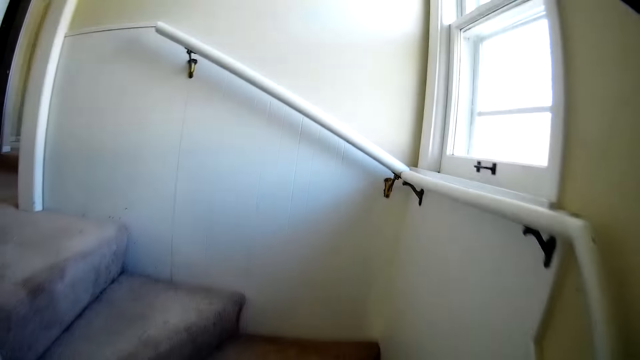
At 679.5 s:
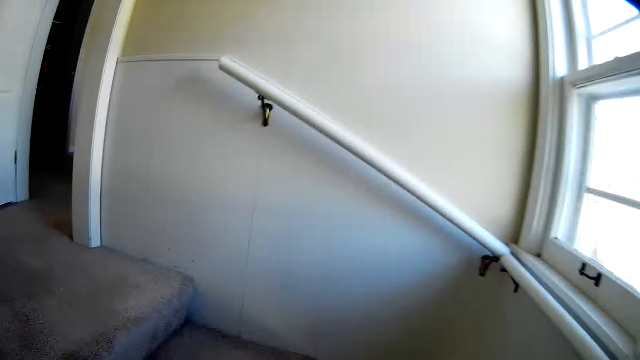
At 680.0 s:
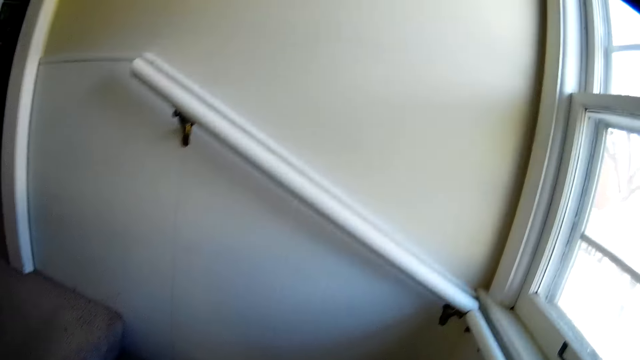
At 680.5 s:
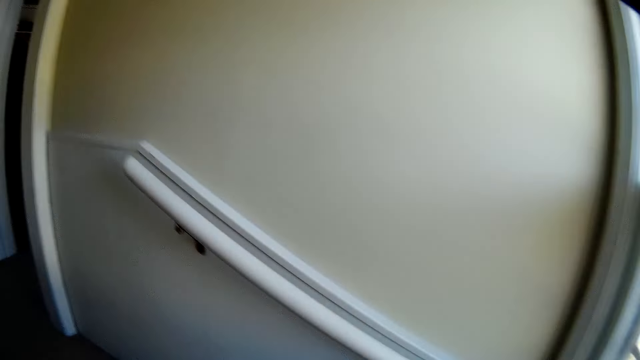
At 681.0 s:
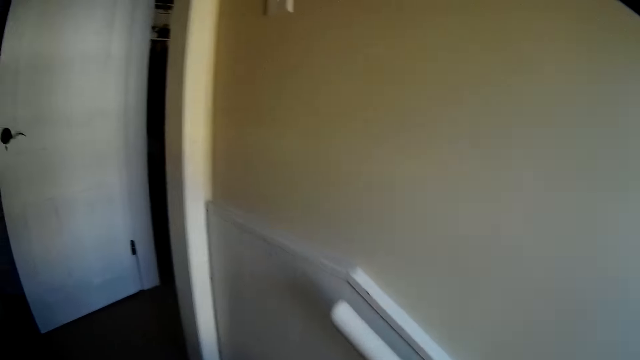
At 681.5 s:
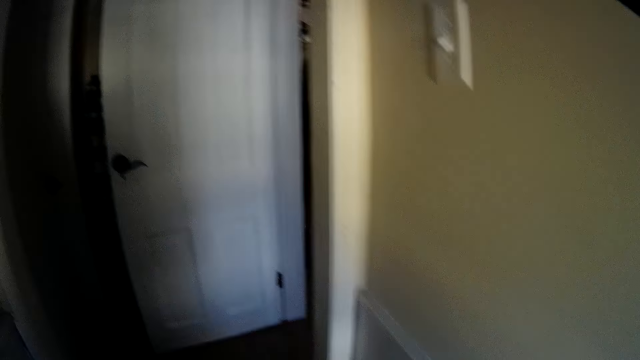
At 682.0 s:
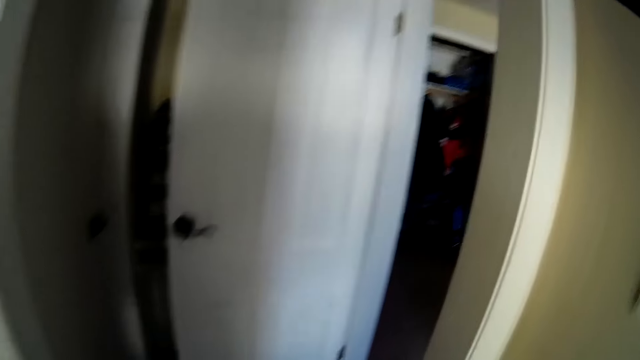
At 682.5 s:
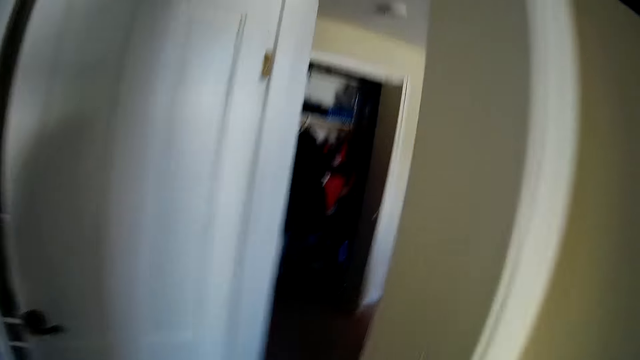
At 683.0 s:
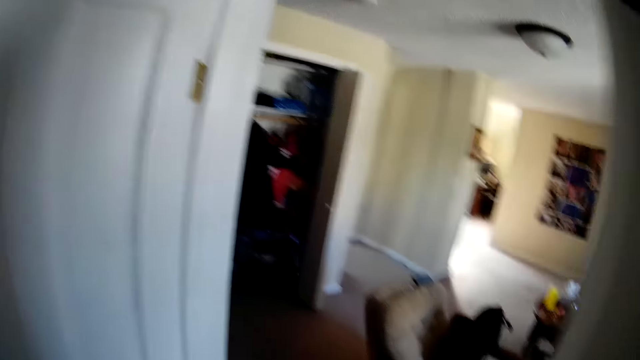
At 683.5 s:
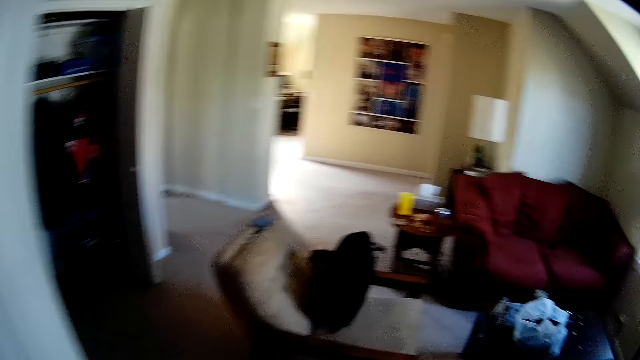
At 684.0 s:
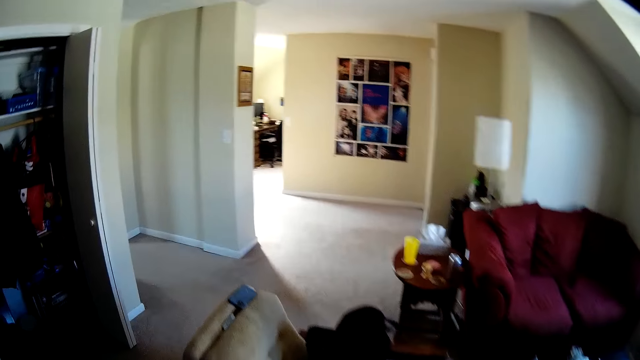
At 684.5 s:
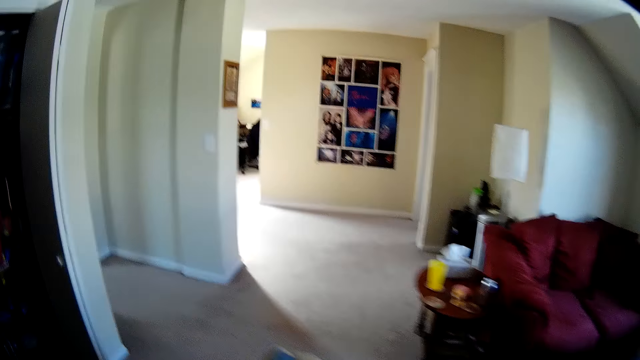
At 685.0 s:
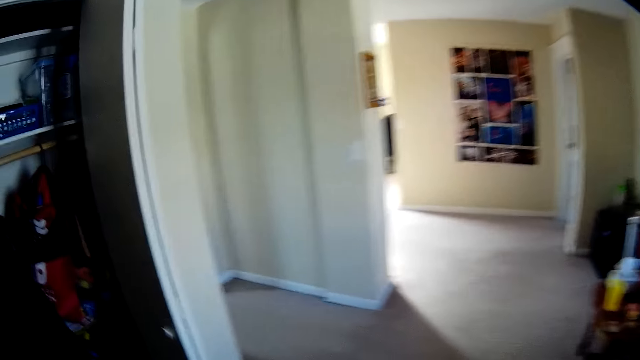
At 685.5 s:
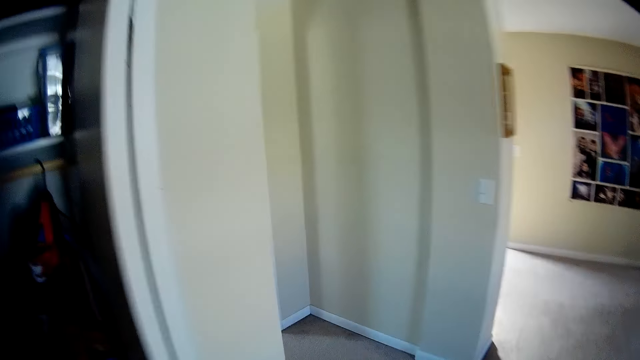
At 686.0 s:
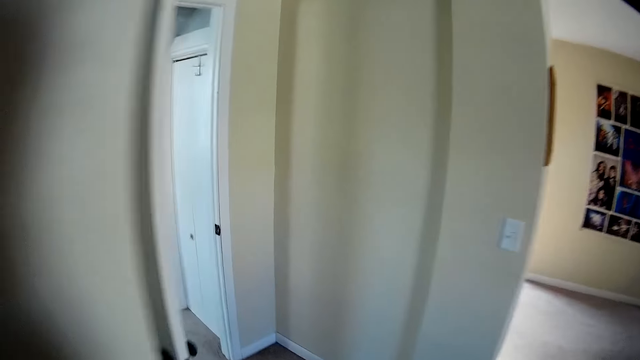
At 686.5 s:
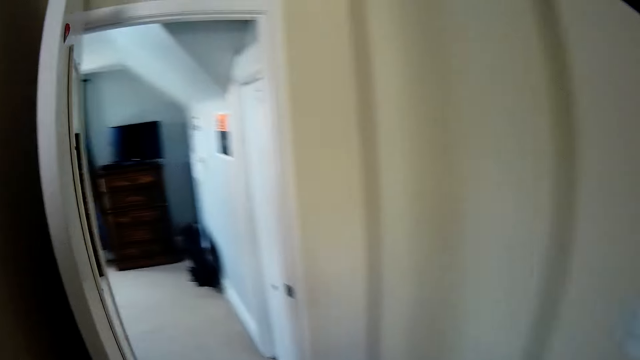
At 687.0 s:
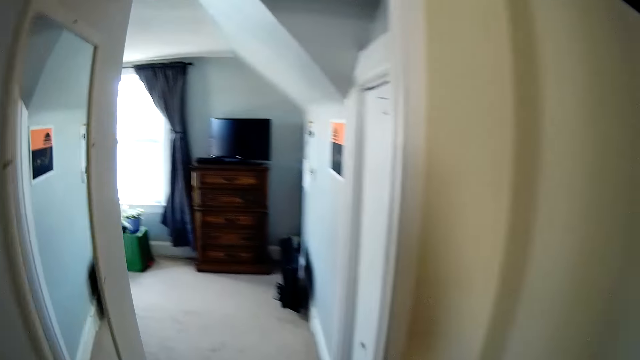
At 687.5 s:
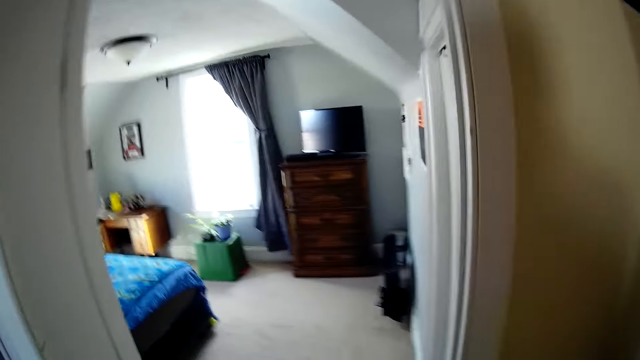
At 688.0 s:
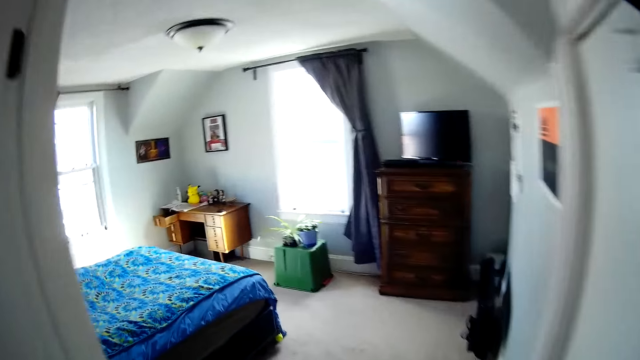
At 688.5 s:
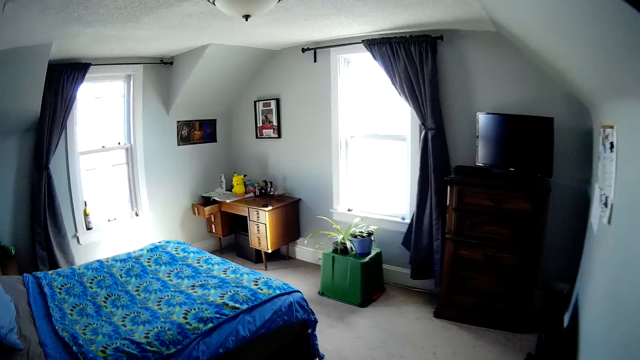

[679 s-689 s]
The camera wearer walks around the room.

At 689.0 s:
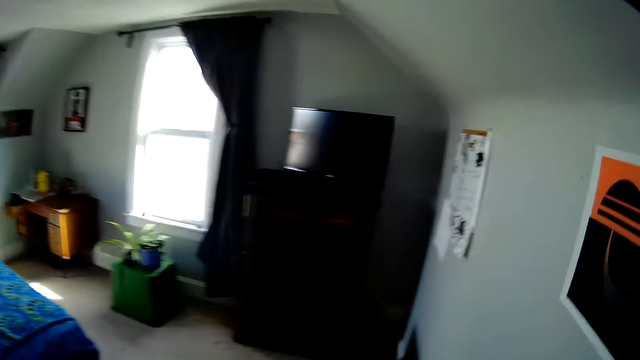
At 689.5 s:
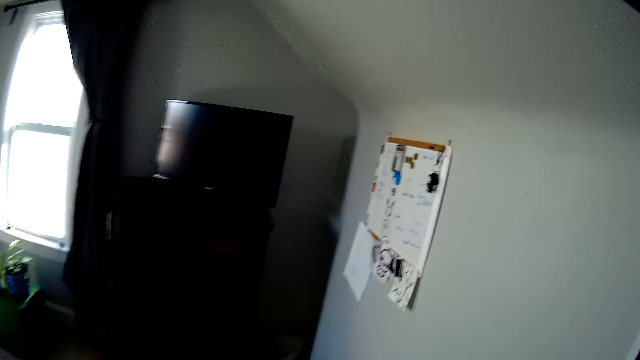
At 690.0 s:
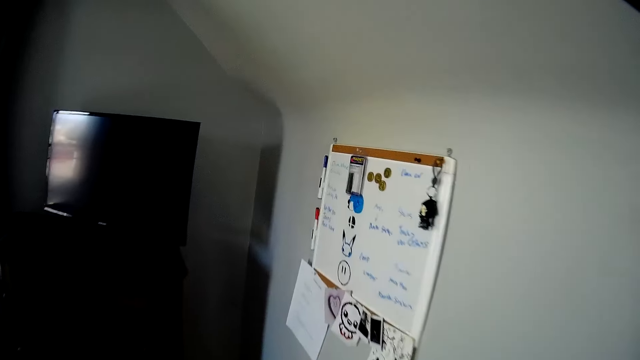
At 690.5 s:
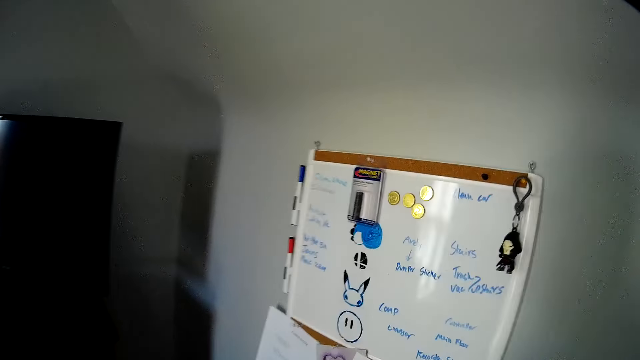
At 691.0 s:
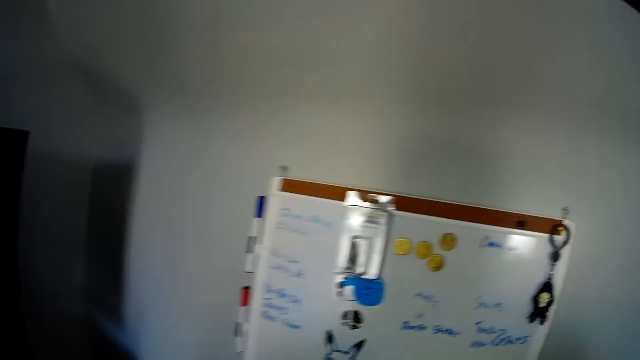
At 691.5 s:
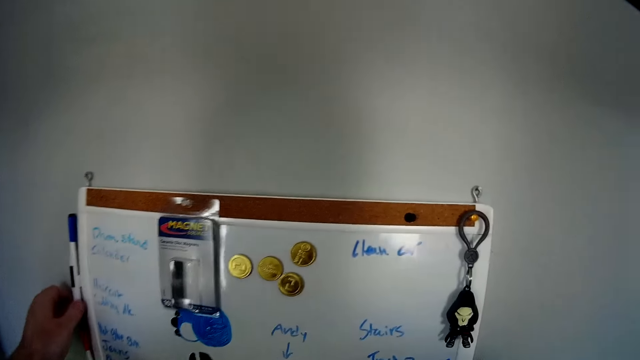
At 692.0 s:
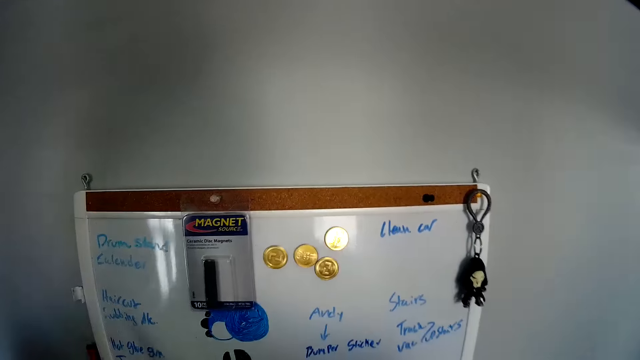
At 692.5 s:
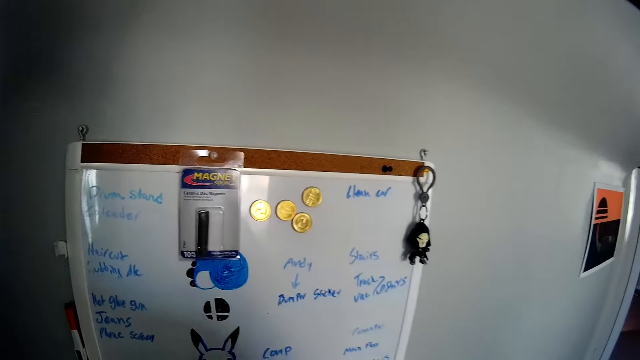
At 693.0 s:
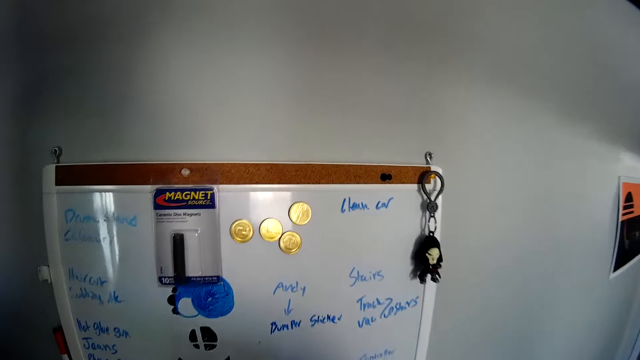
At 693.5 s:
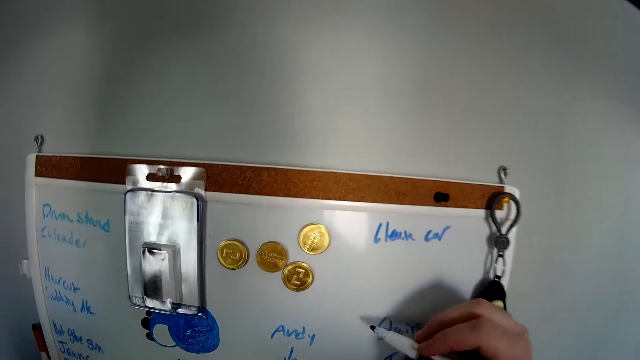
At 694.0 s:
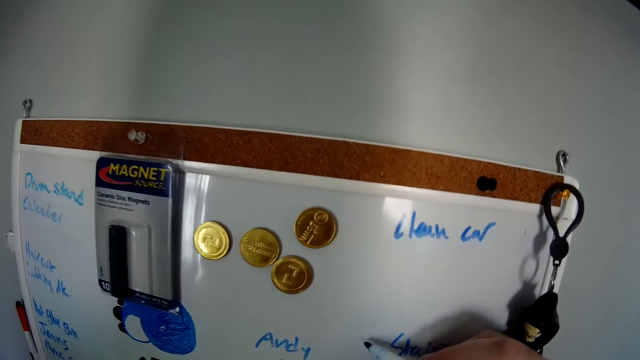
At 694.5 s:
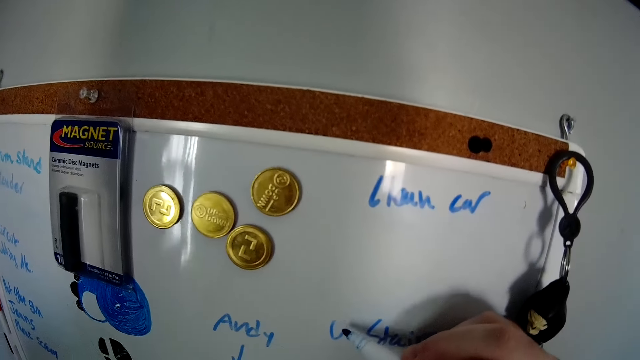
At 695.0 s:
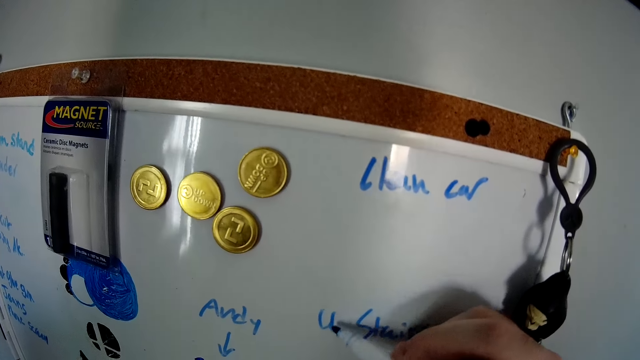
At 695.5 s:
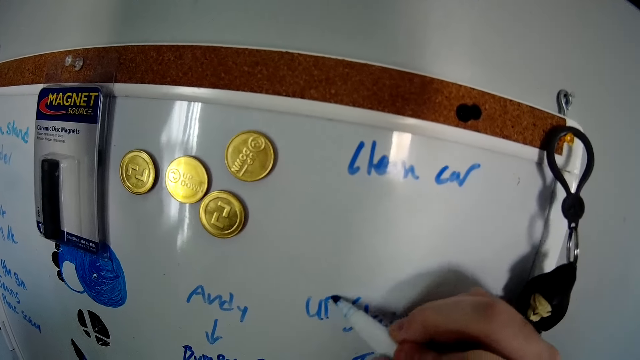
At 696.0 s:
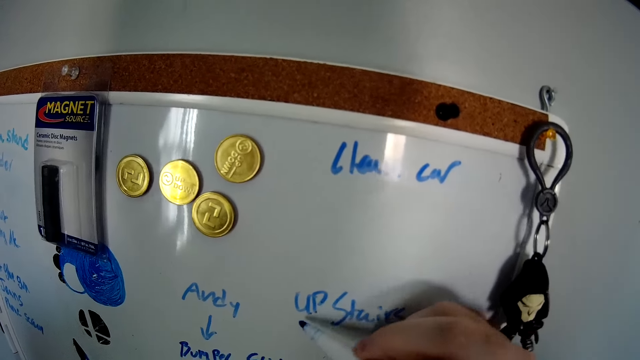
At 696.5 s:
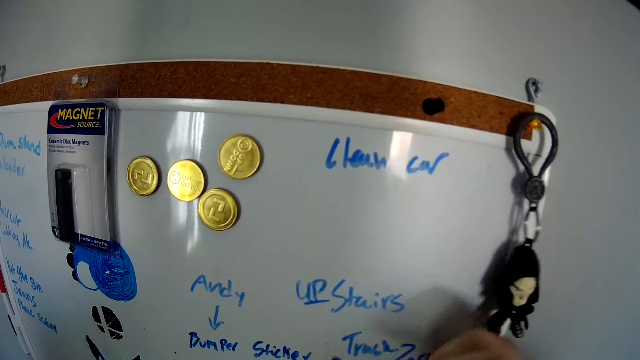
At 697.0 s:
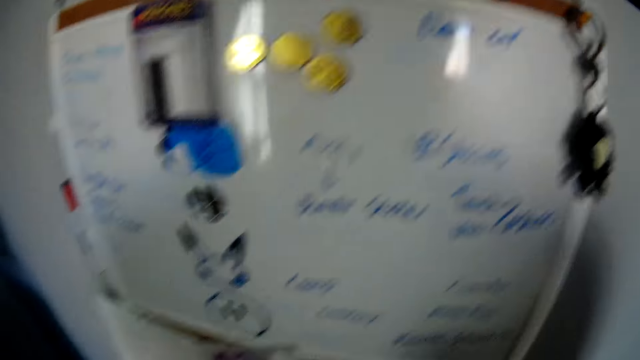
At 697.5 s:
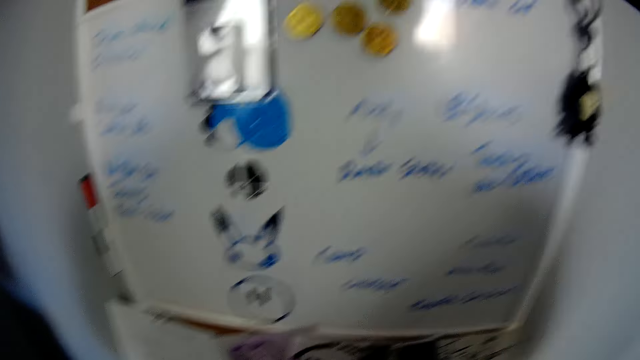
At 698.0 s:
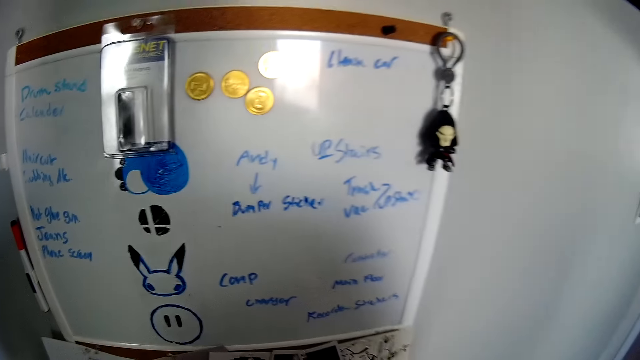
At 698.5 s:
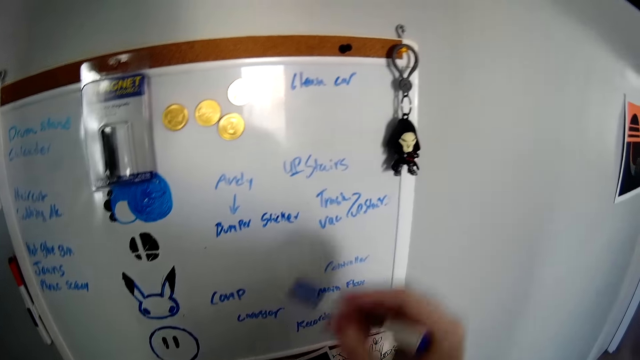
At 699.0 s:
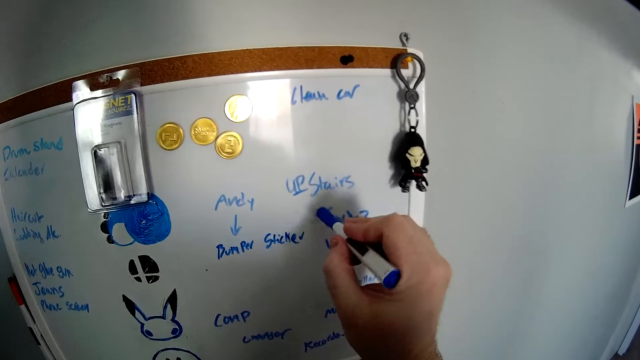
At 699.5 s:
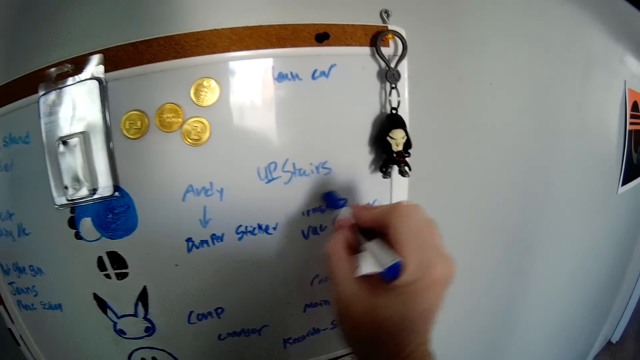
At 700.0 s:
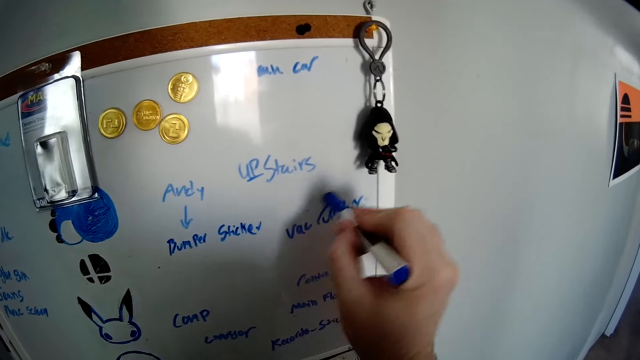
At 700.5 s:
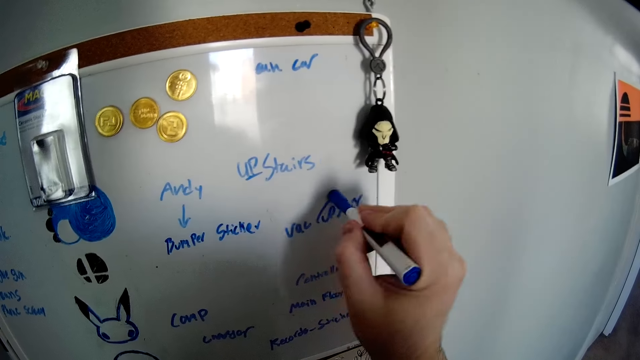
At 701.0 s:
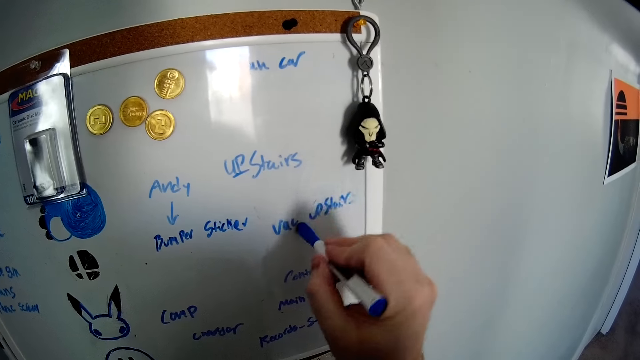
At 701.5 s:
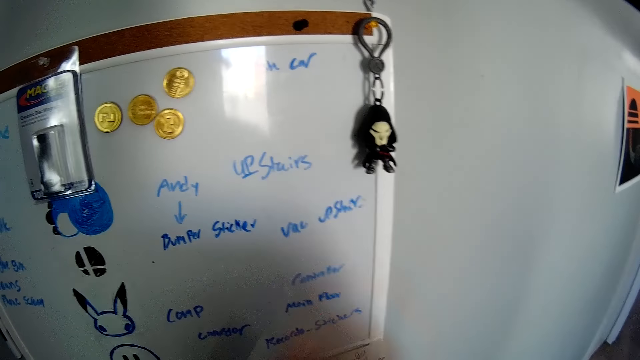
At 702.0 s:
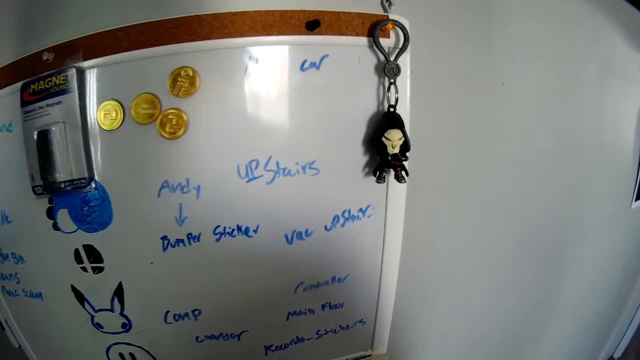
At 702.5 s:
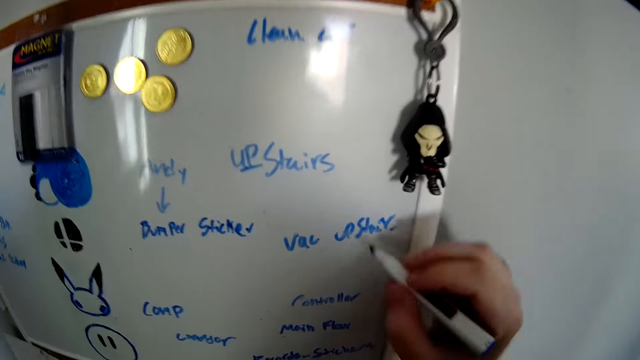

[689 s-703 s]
The camera wearer takes the marker pen beside the board from the wall. They write on the board or chart with the marker pen. They rub on the chart with the pen.
